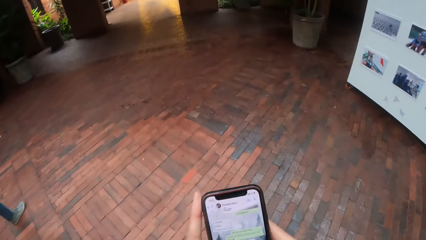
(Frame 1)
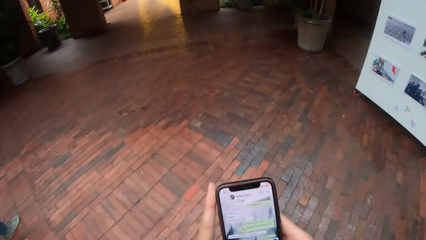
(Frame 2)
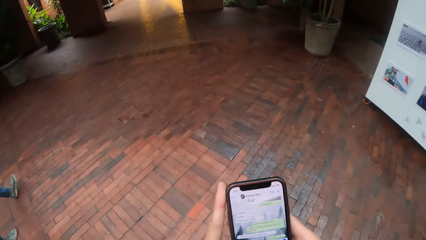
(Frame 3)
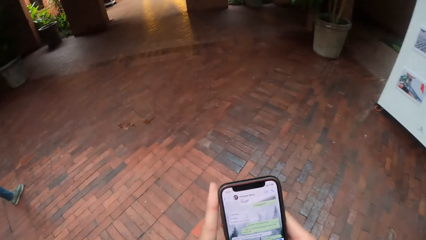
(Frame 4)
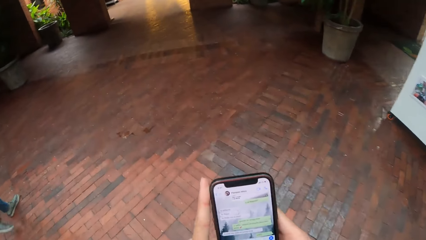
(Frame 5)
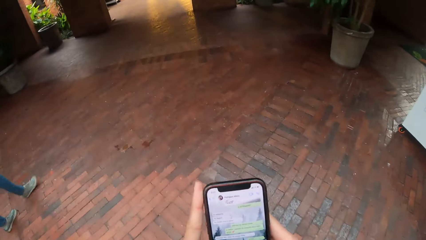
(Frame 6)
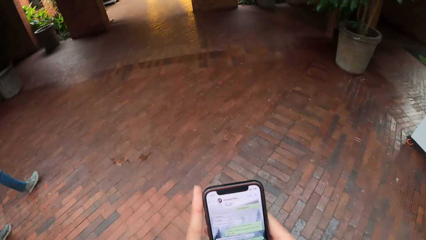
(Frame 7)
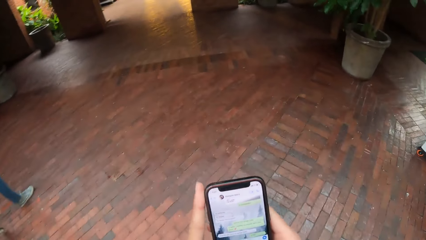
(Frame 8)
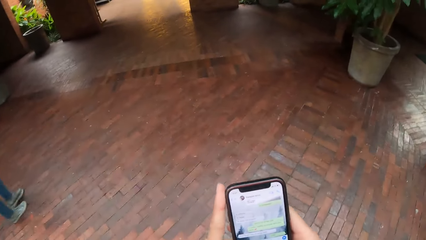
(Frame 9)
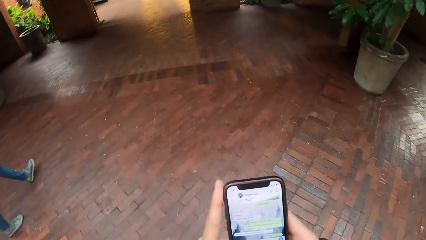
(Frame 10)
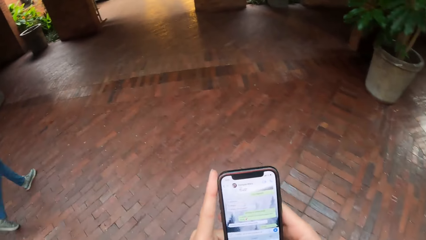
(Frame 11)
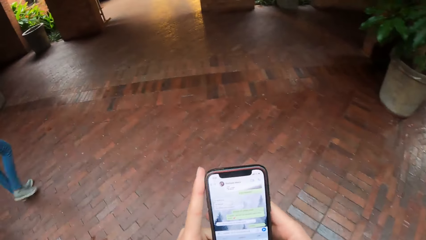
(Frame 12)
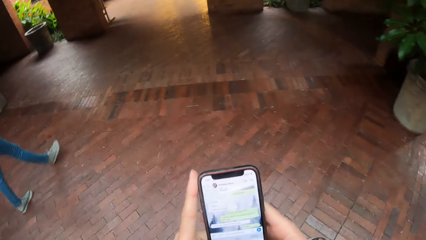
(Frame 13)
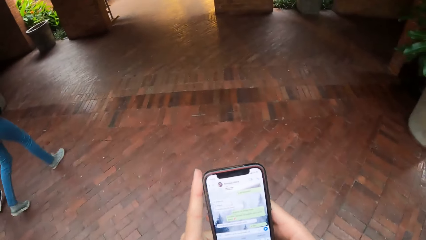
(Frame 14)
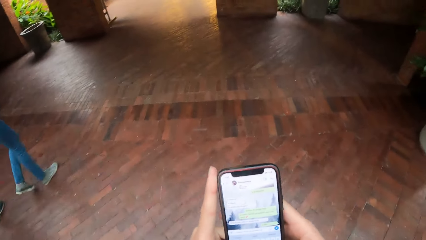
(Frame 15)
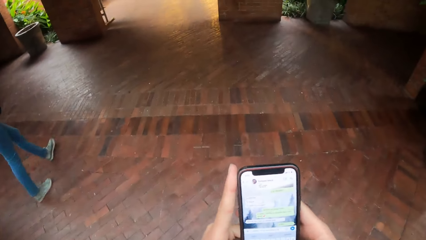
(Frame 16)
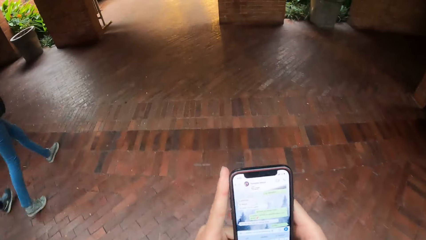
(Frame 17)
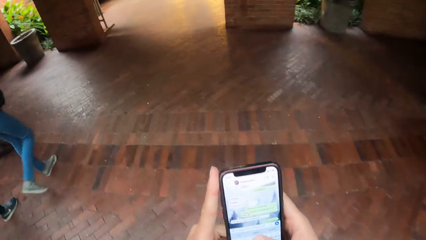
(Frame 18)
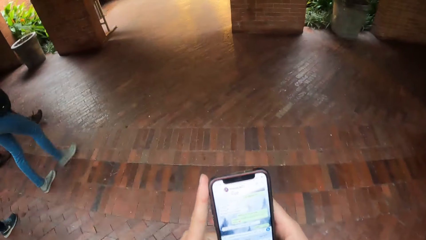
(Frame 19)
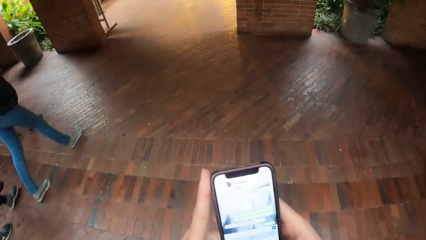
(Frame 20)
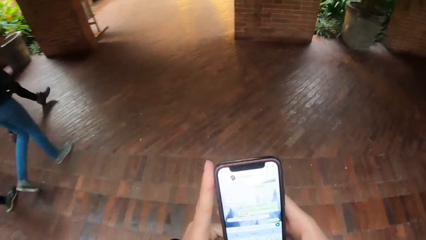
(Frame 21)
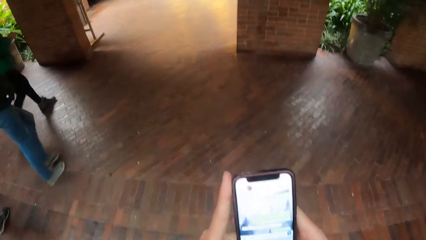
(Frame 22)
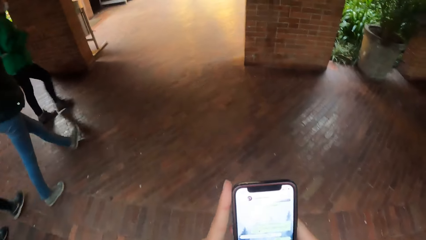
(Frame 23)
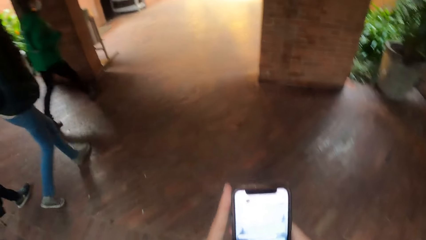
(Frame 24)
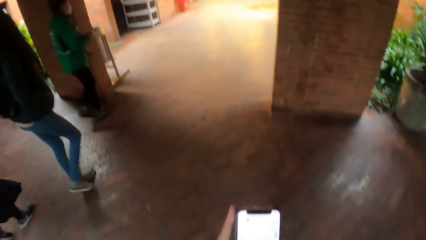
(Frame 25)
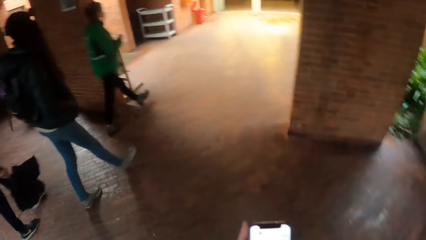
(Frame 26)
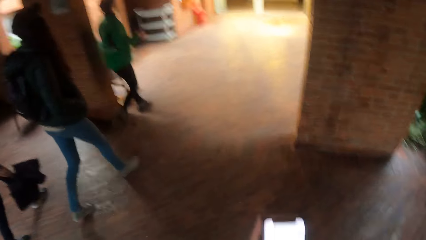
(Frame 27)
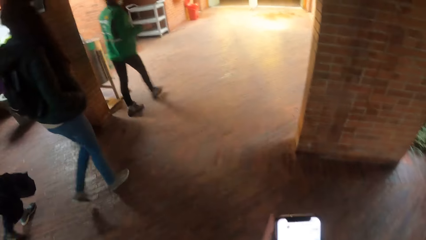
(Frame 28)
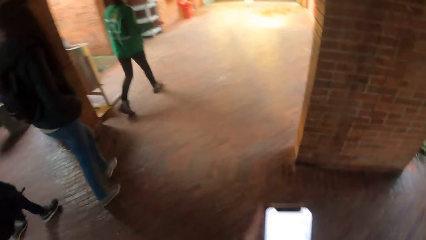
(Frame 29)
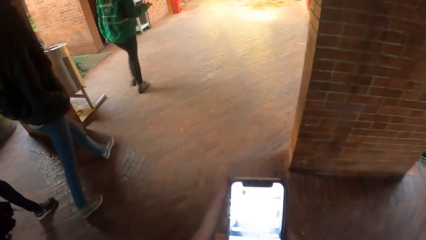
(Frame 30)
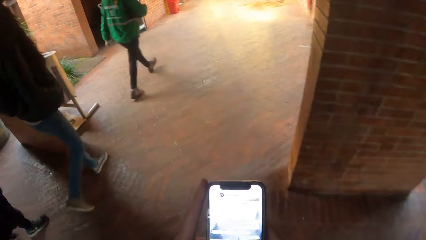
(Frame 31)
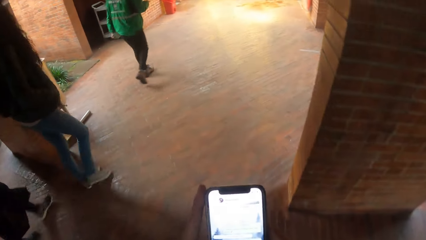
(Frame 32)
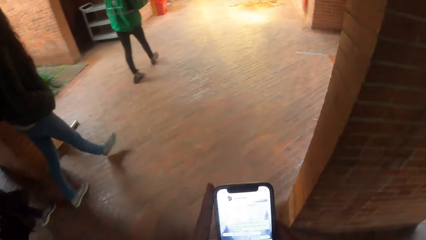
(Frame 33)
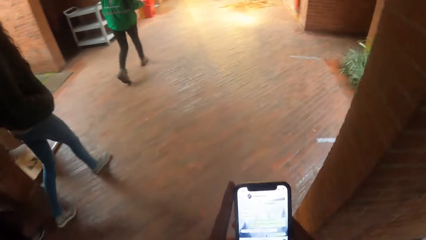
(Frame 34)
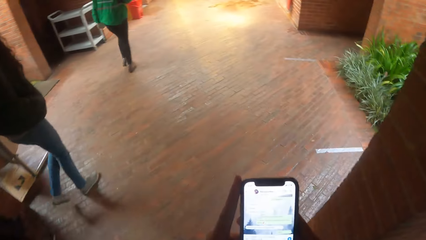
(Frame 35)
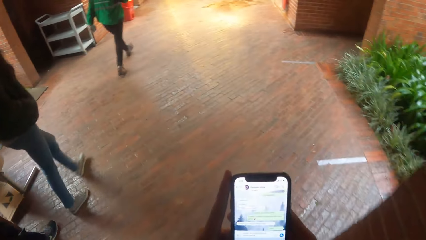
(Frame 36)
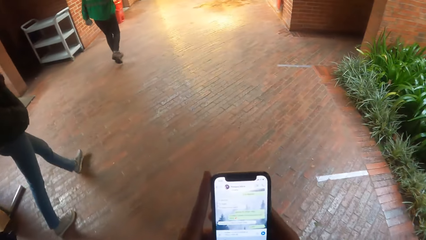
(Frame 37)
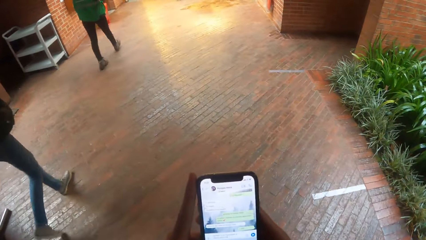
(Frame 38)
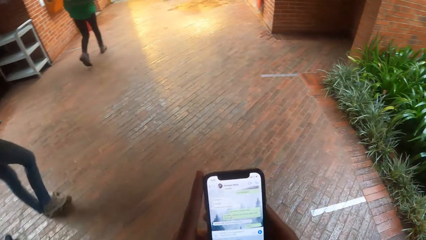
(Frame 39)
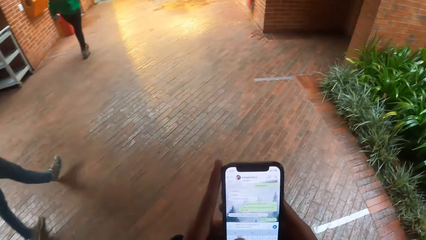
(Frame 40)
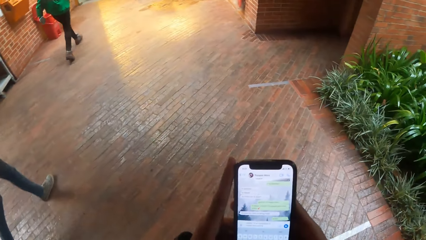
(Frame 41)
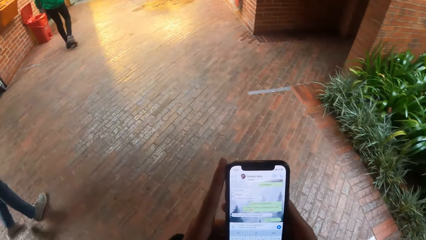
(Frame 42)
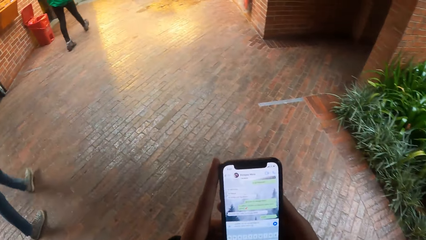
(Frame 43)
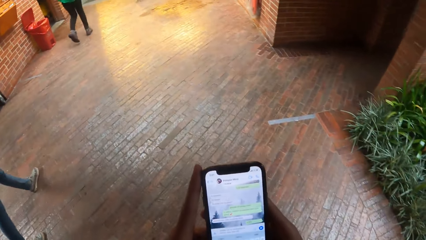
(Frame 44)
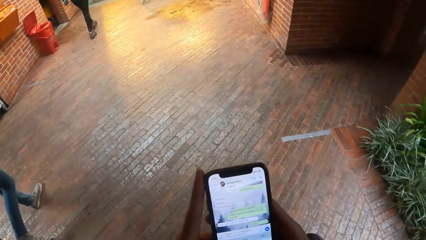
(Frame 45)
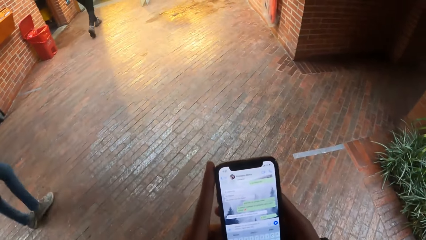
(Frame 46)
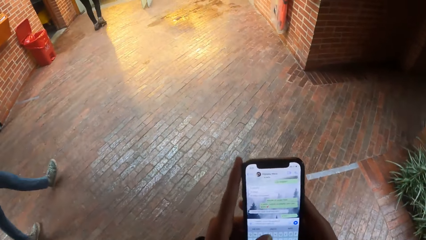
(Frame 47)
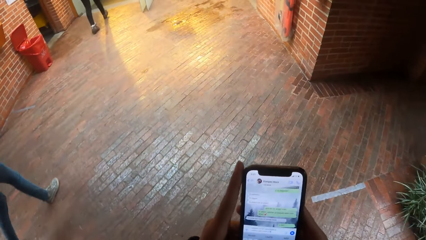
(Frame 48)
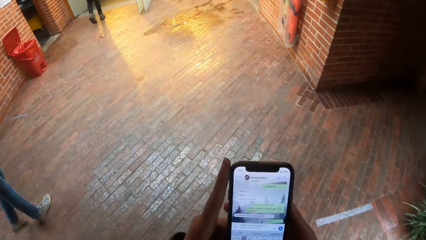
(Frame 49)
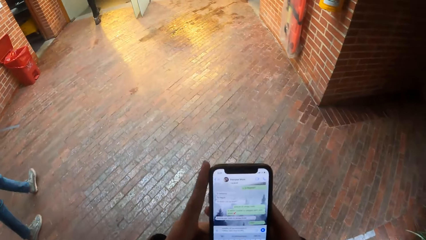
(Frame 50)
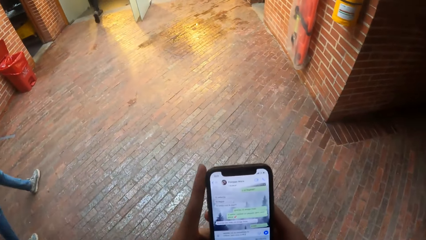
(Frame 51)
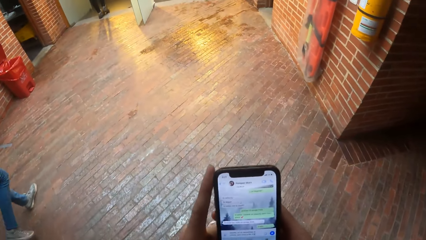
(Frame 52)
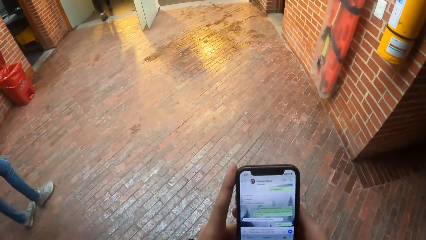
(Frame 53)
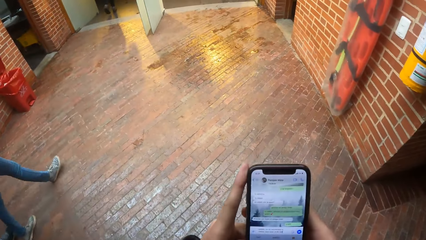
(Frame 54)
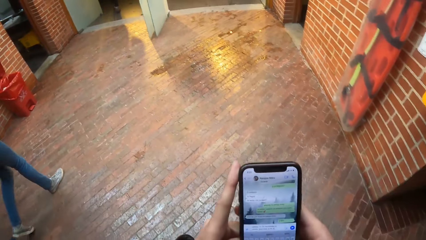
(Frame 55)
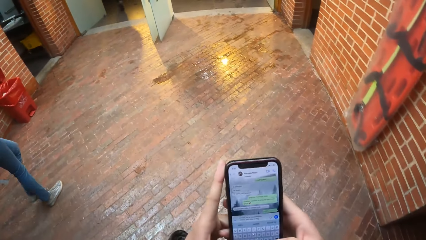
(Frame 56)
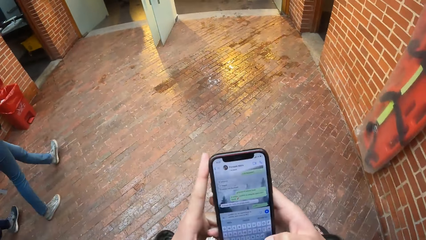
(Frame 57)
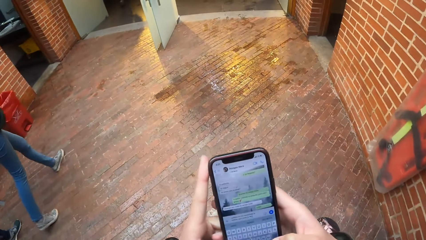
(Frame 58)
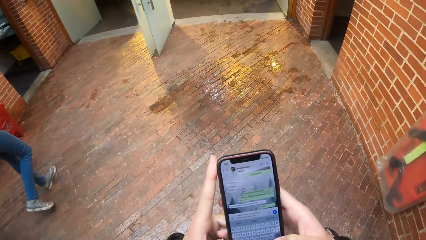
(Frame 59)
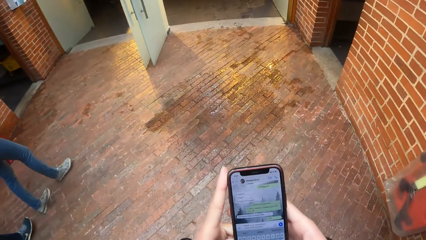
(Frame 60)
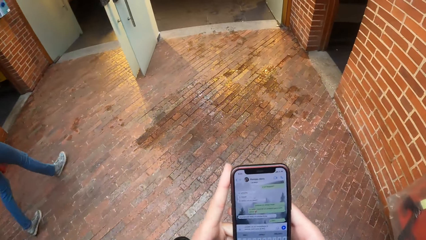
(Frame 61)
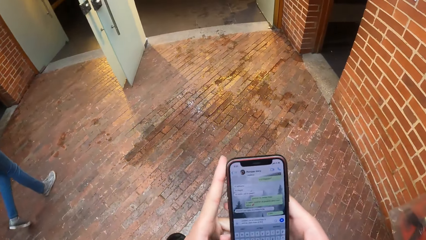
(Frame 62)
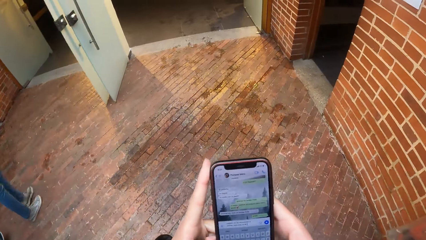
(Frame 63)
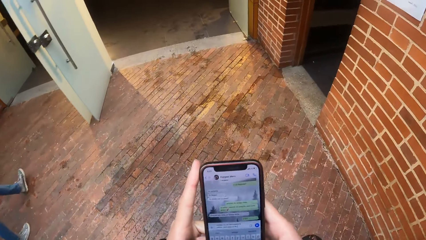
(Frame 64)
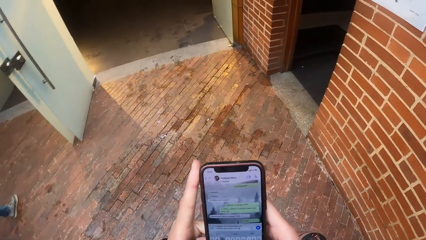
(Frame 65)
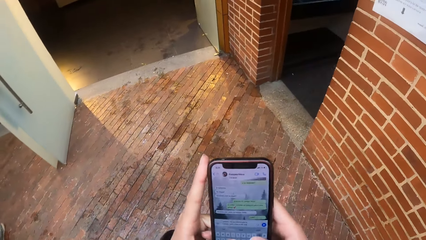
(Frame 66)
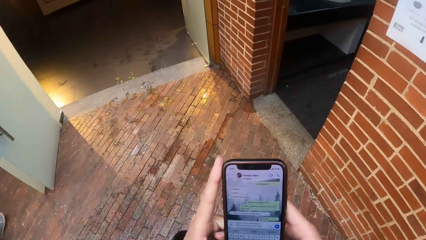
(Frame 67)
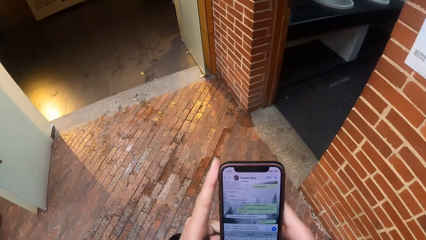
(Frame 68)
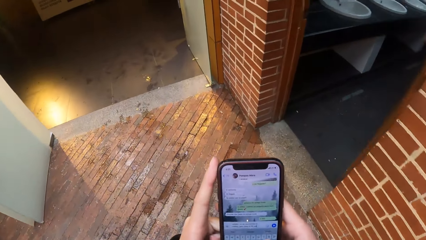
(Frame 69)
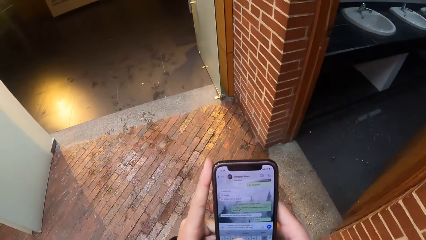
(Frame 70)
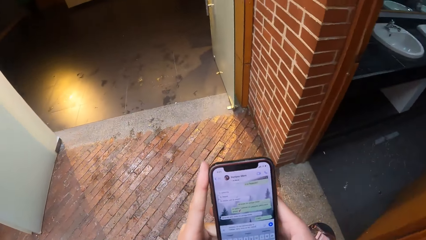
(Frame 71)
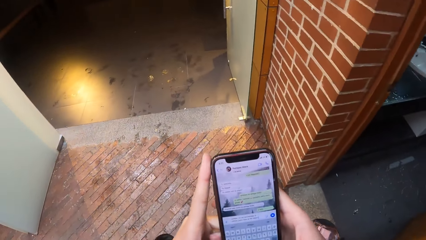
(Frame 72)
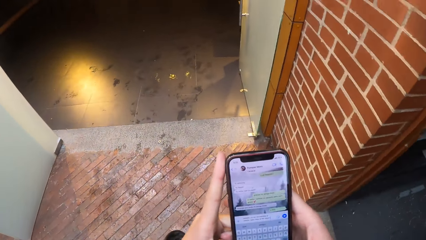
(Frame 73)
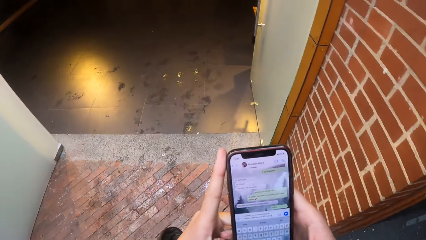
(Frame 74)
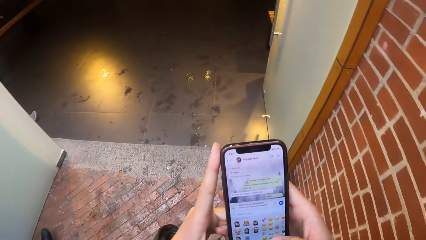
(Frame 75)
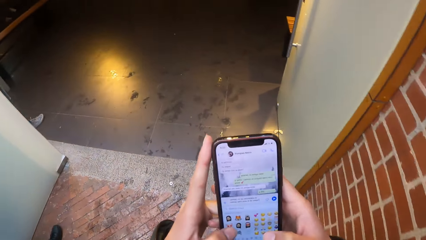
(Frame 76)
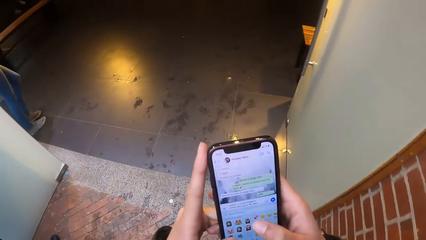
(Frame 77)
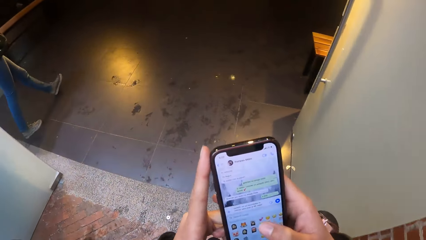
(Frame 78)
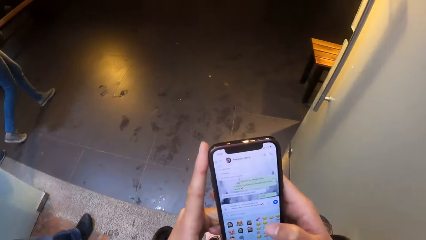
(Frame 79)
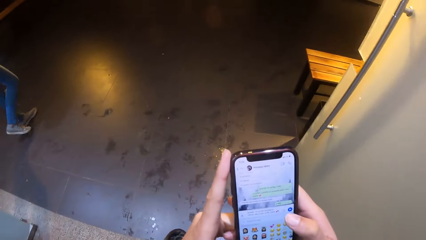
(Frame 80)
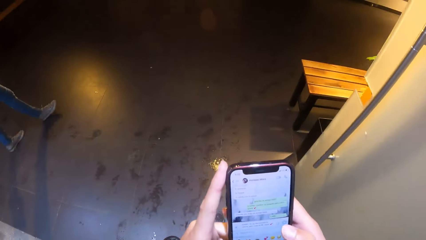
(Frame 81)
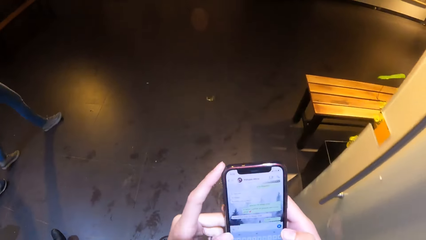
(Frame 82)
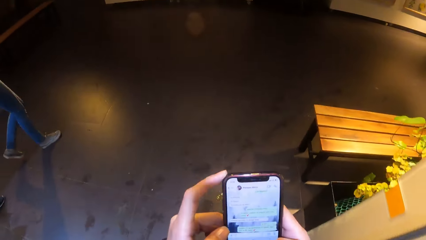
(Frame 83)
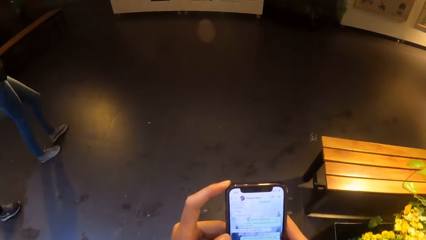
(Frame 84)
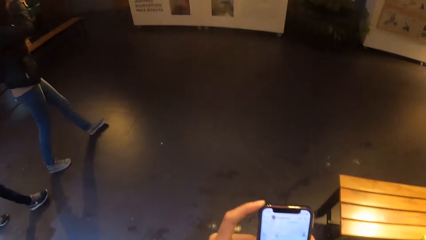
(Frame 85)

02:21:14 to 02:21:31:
The camera wearer scrolls the phone. They walk on a pavement. A woman walks past the camera wearer. The camera wearer walks past a door with the group of people.
